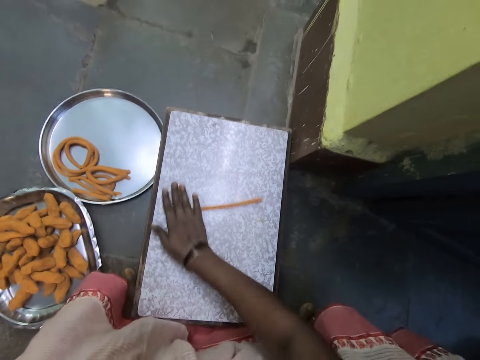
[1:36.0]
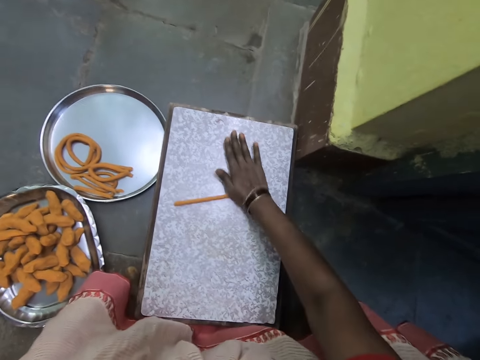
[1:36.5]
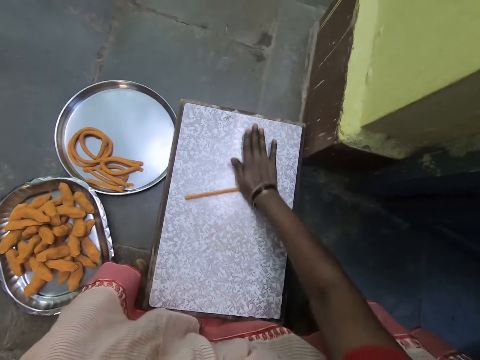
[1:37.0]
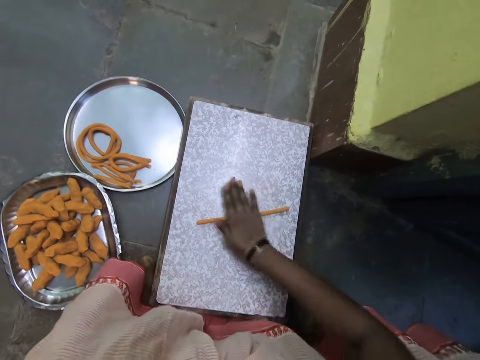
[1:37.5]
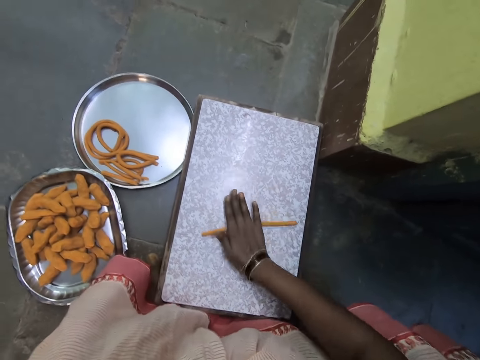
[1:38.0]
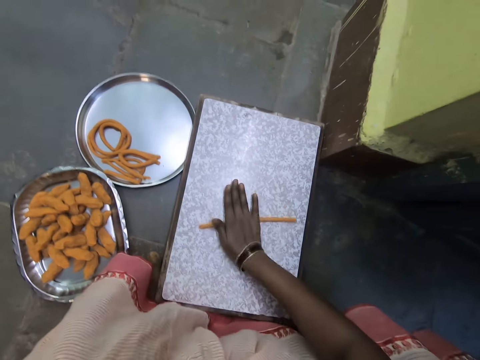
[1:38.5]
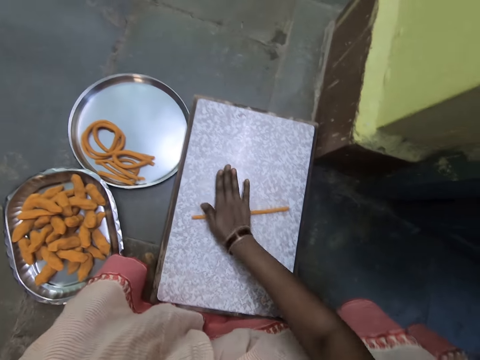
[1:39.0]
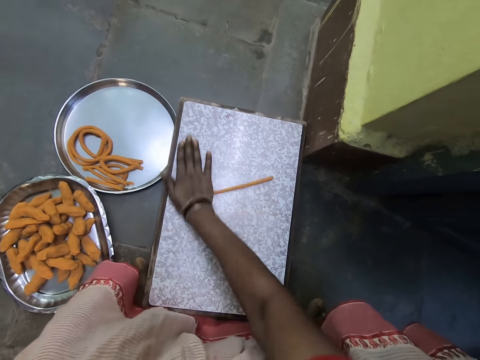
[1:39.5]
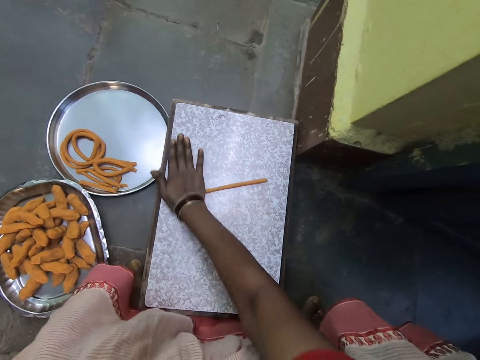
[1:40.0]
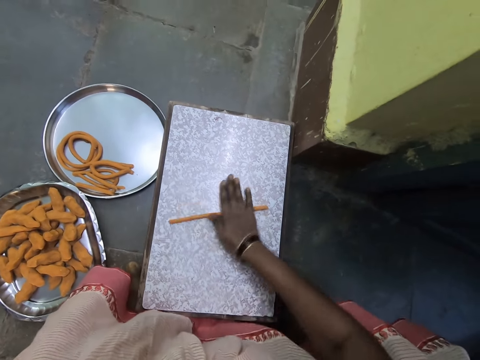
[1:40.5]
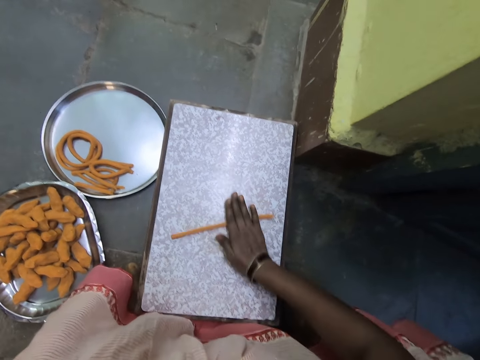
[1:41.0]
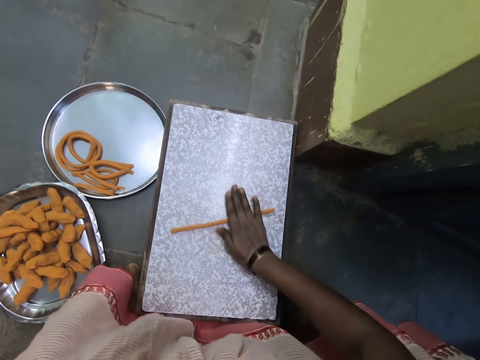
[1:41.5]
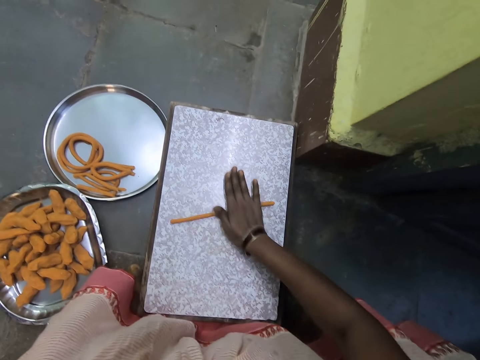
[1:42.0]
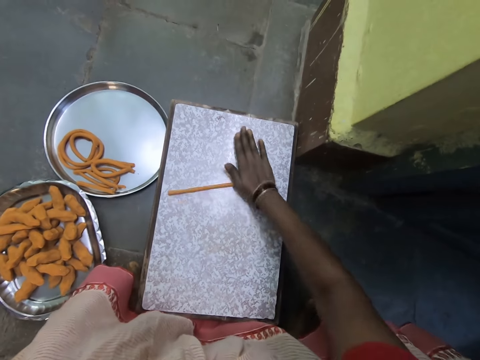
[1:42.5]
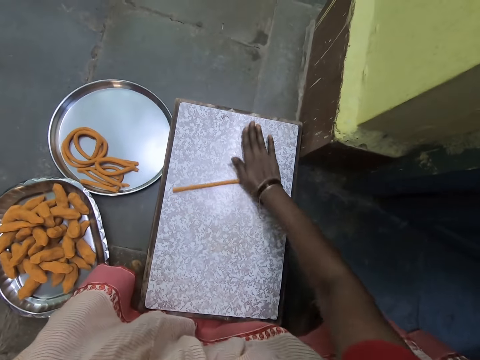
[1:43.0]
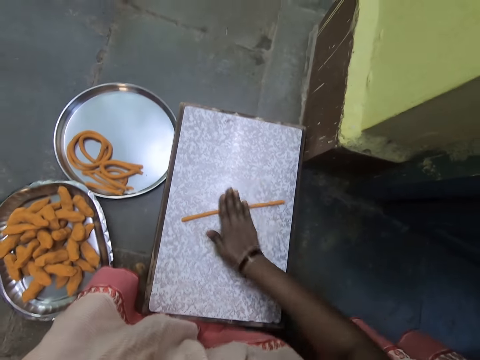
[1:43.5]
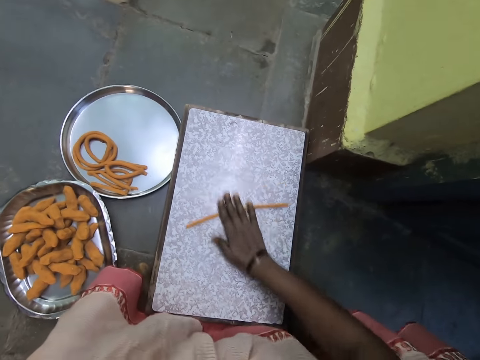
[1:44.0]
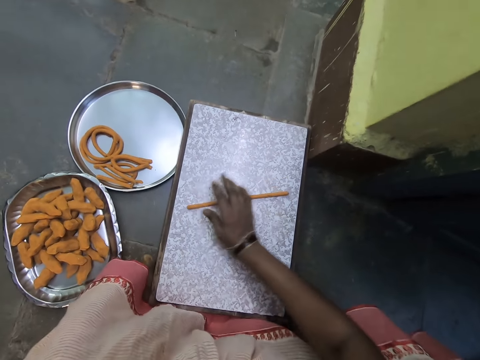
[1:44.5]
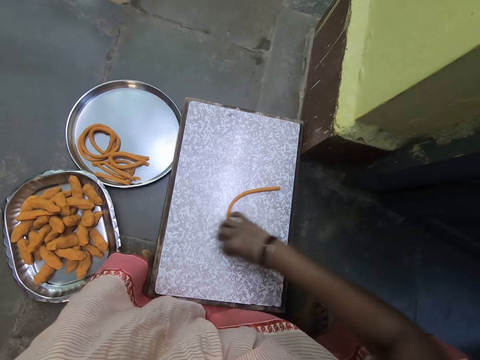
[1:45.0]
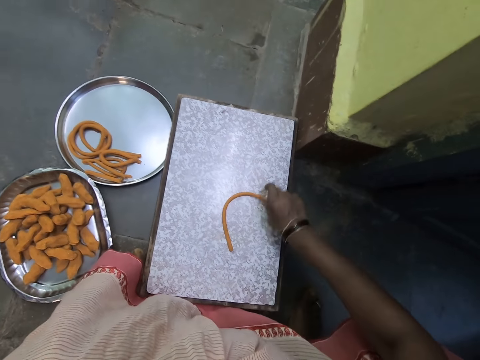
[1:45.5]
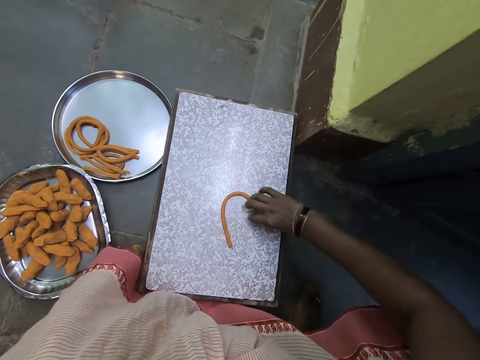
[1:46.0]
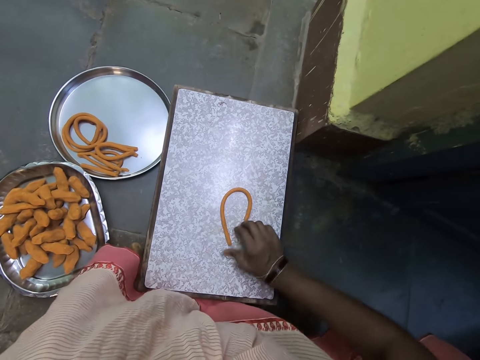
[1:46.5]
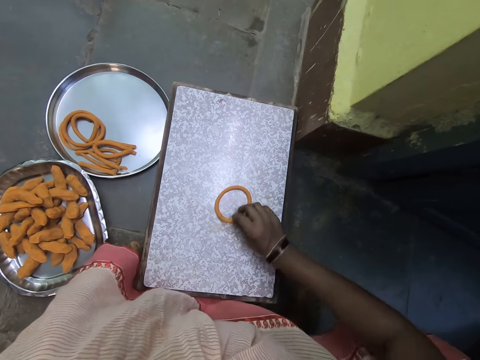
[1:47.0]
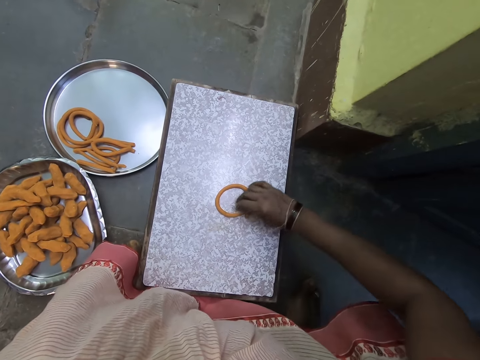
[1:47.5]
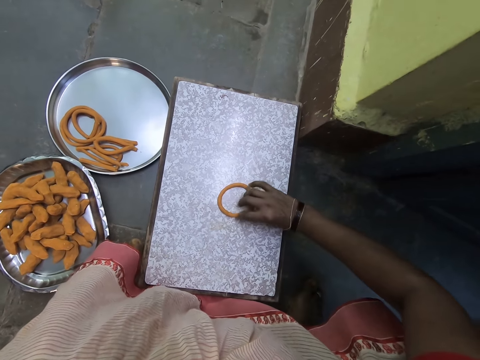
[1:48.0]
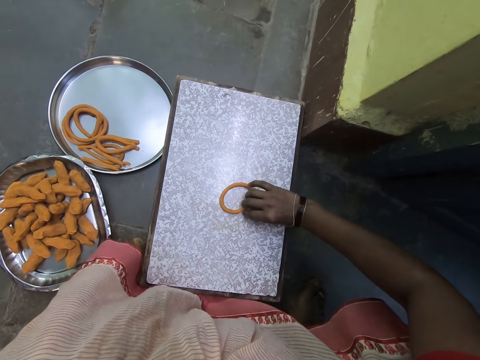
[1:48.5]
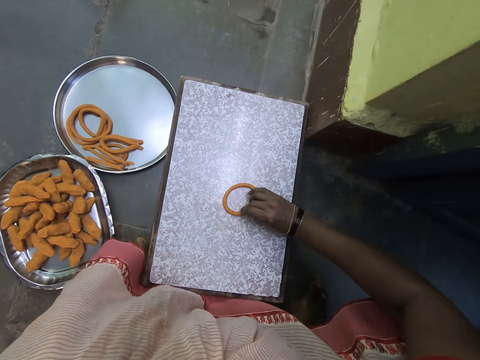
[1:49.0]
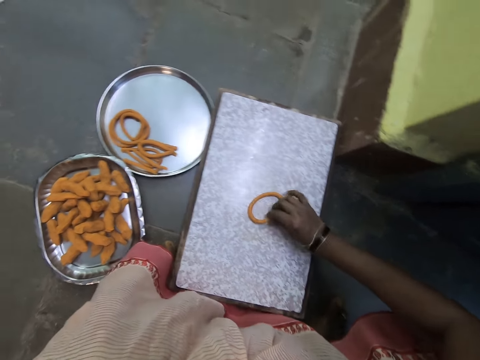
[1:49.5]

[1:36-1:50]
The camera wearer folds the dough. They join the two ends of the dough on the board.

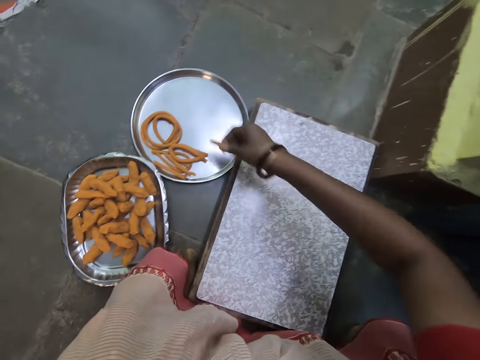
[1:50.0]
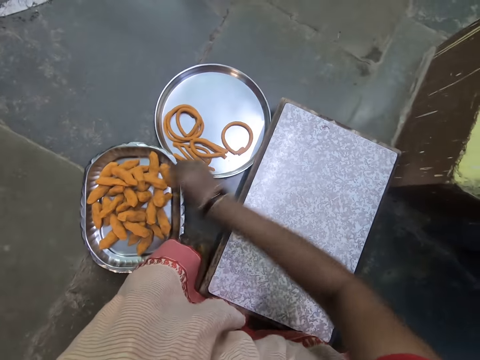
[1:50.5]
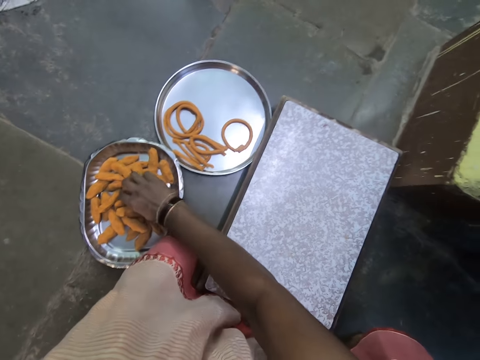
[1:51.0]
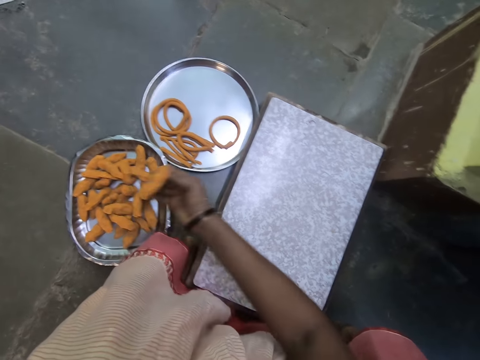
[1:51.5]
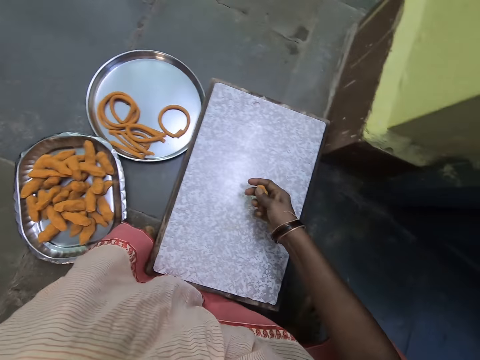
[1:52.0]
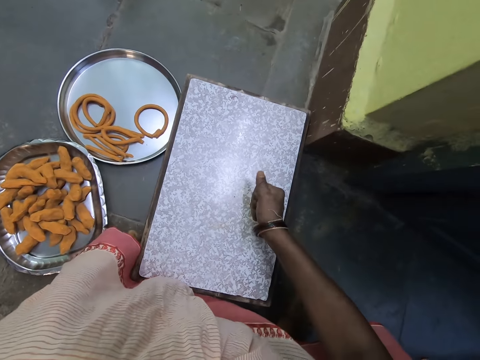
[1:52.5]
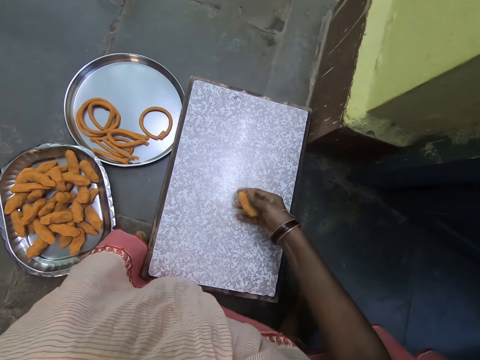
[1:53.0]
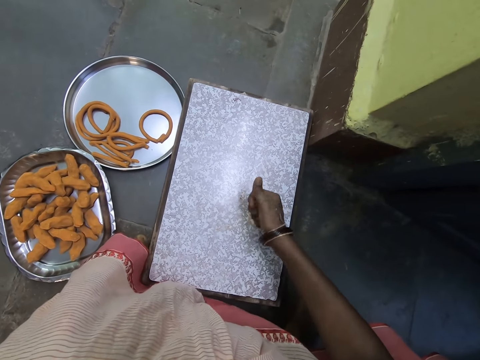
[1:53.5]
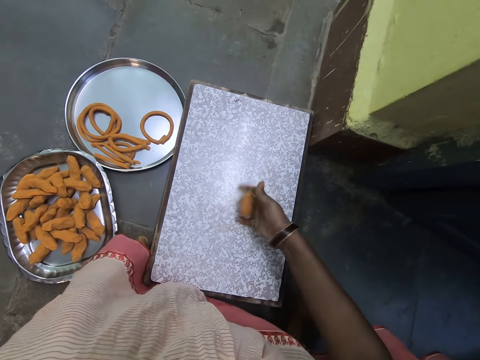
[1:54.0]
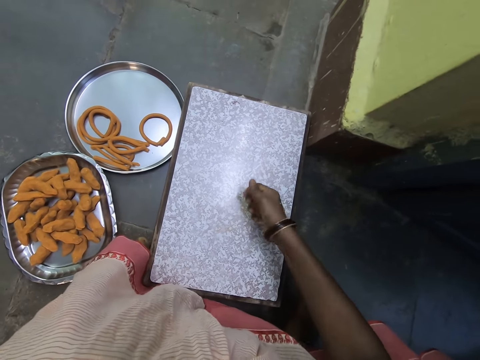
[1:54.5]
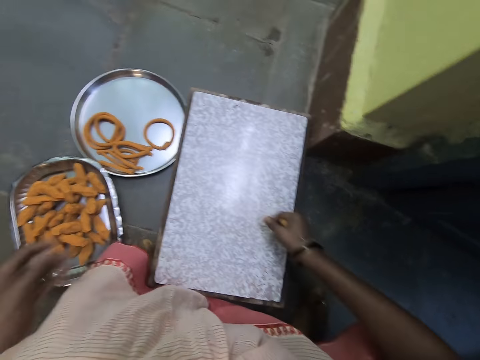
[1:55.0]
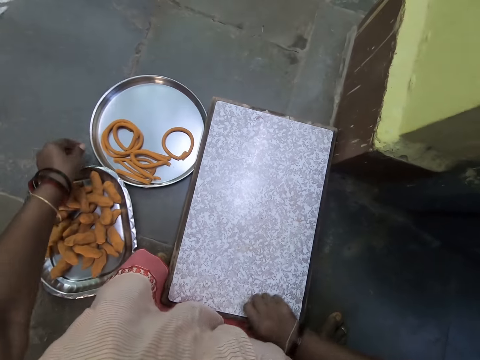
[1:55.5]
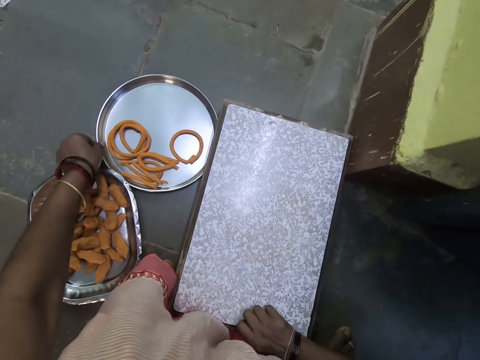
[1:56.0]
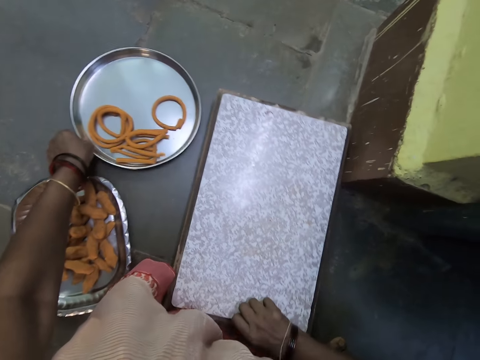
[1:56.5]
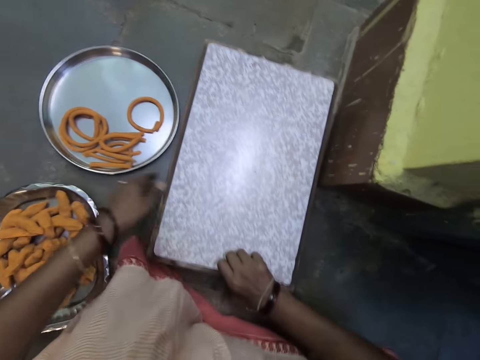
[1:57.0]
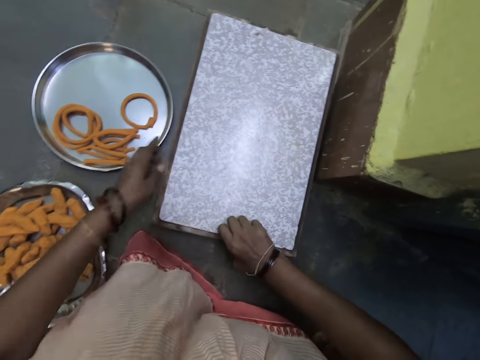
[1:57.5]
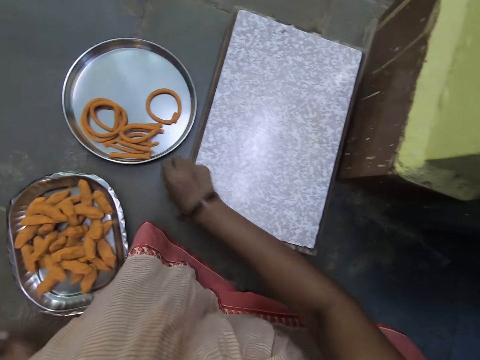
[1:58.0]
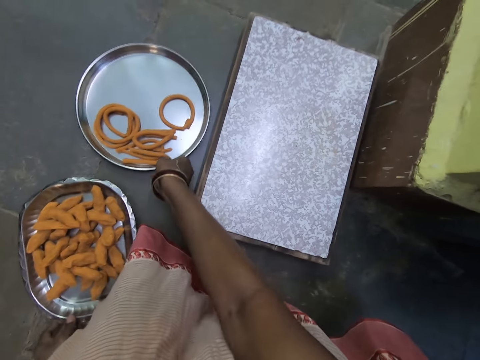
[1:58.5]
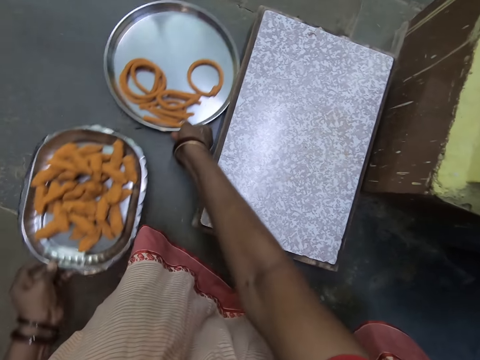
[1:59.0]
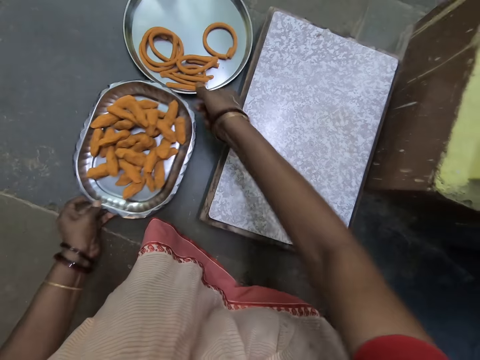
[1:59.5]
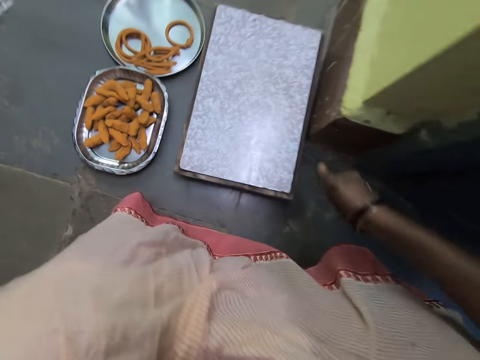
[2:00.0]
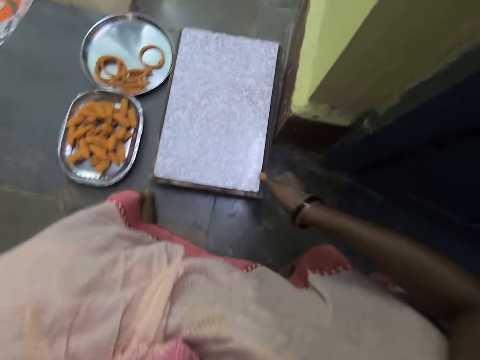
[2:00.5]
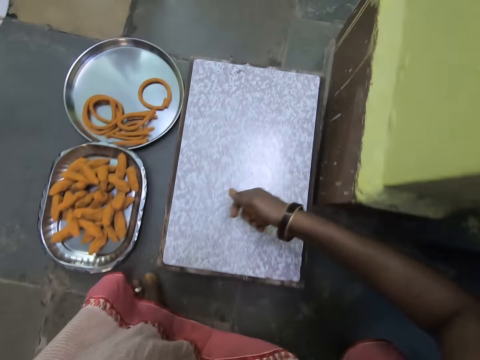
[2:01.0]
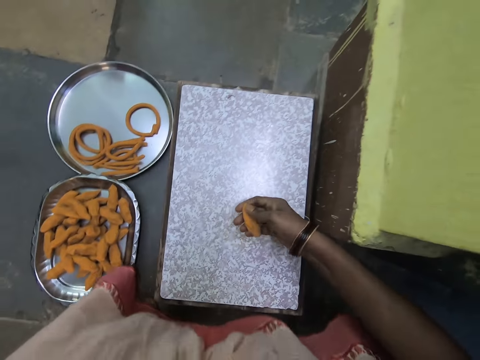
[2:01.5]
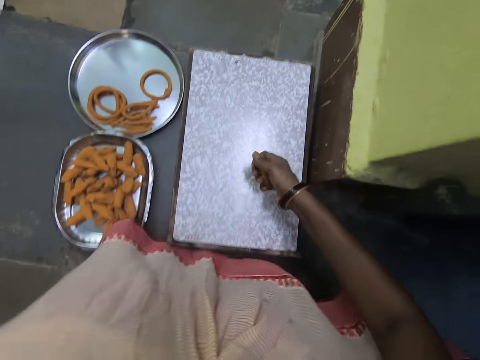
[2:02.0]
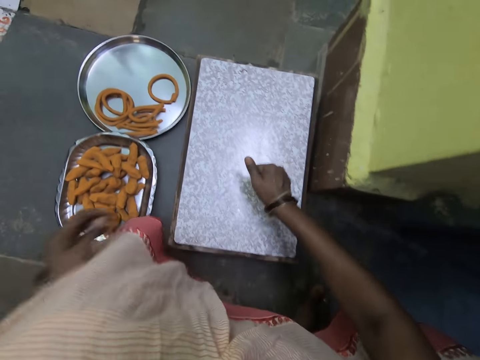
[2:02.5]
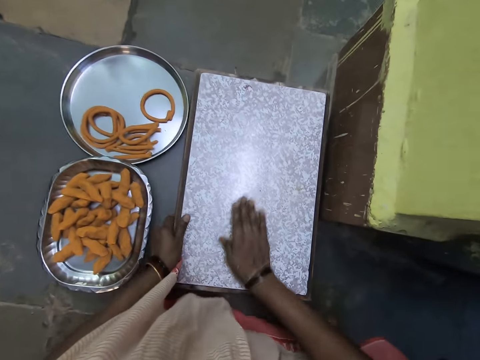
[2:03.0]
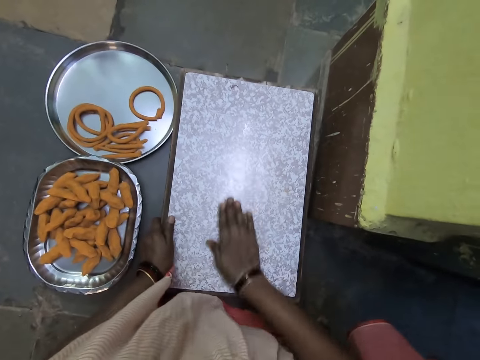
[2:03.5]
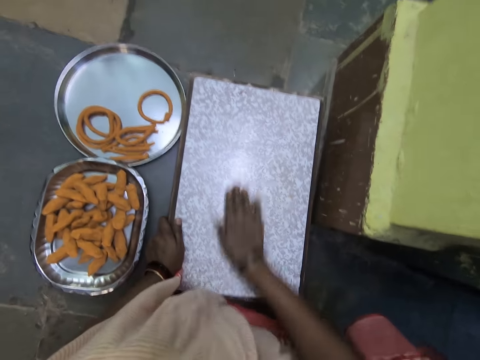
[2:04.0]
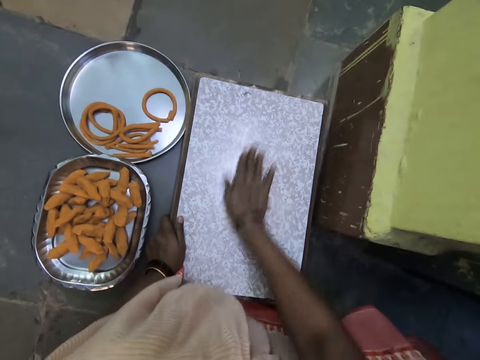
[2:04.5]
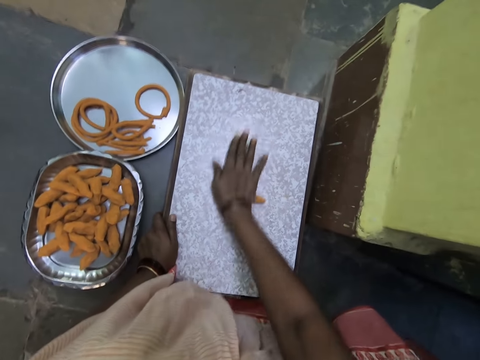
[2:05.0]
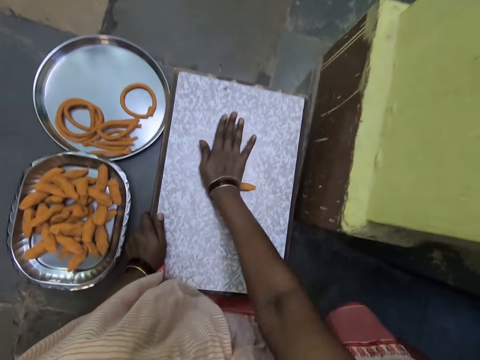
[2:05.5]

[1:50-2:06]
The camera wearer carries the rolled dough from the chopping board to the aluminum plate. He picks the dough from the plate on the floor and compresses the dough in his hand. He grabs the metal plate. He moves the big aluminum plate on the floor. He moves the chopping board on the floor with his other hand. He holds the metal plate. He moves the plate with dough on the floor. He moves his seat forward. He squeezes the dough. He rolls the dough with his hand on the chopping board on the floor.
